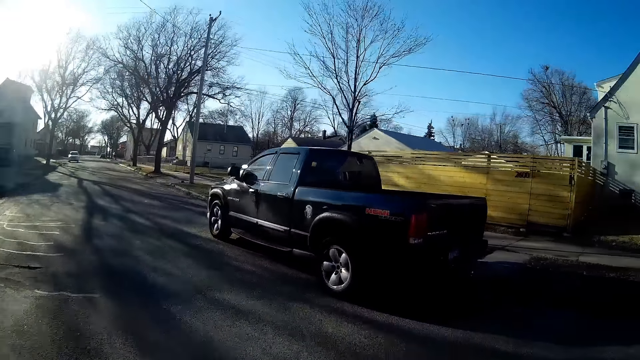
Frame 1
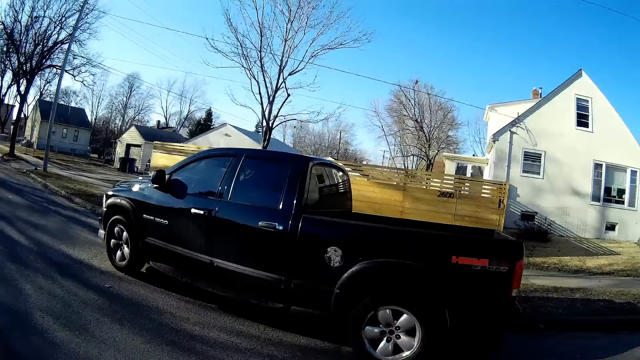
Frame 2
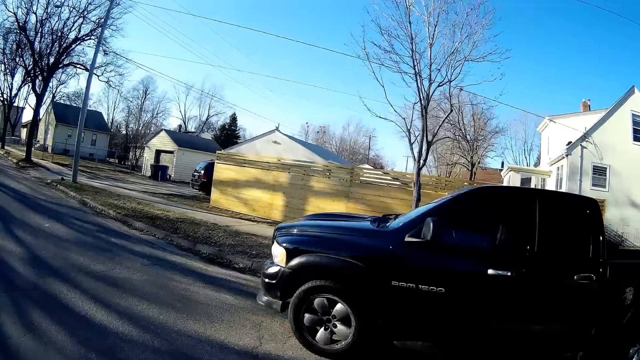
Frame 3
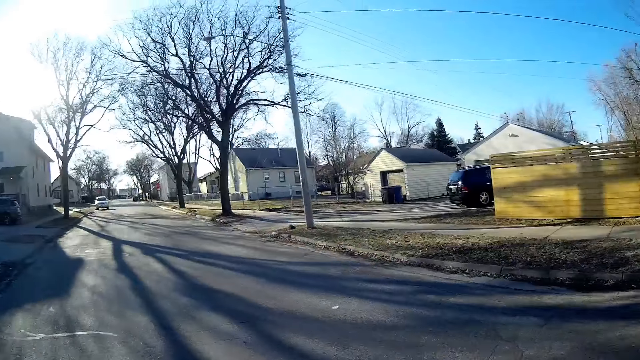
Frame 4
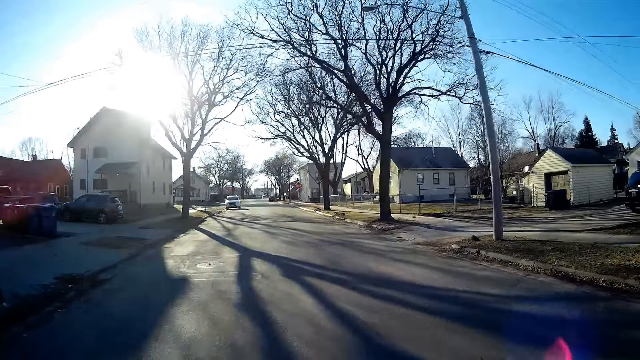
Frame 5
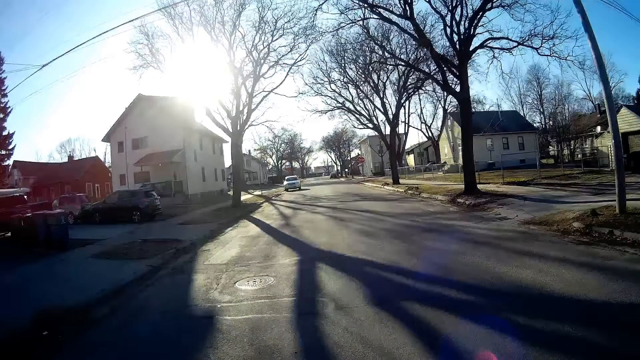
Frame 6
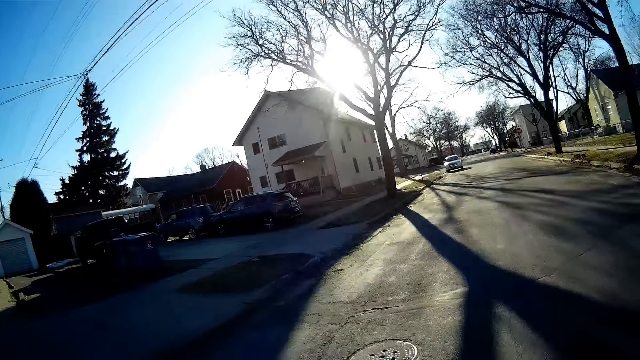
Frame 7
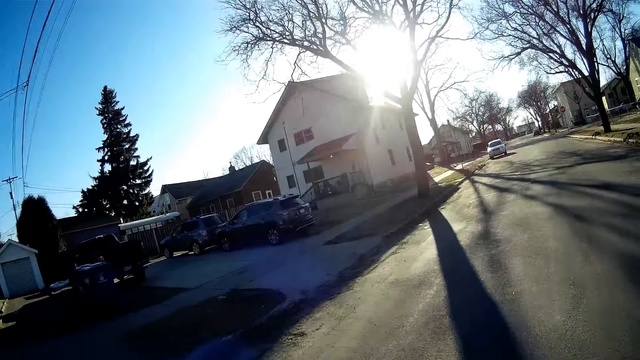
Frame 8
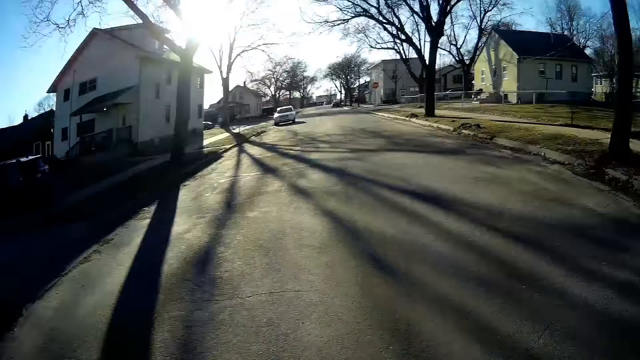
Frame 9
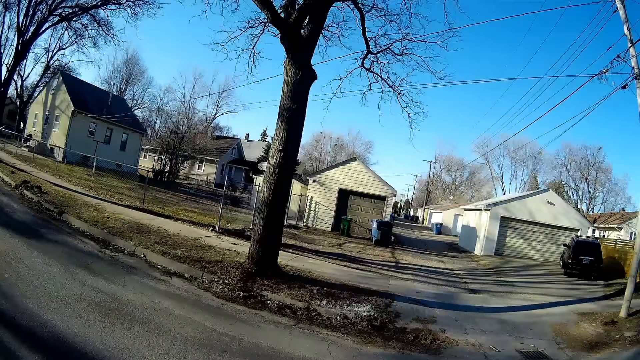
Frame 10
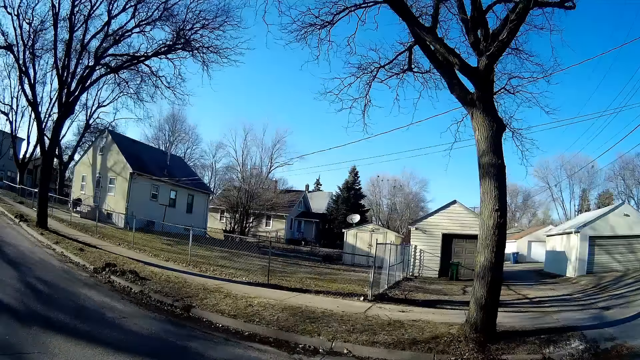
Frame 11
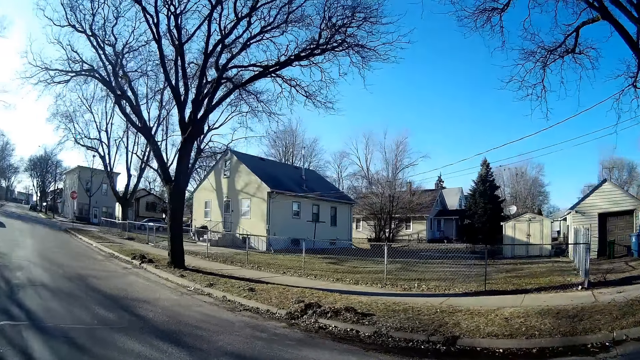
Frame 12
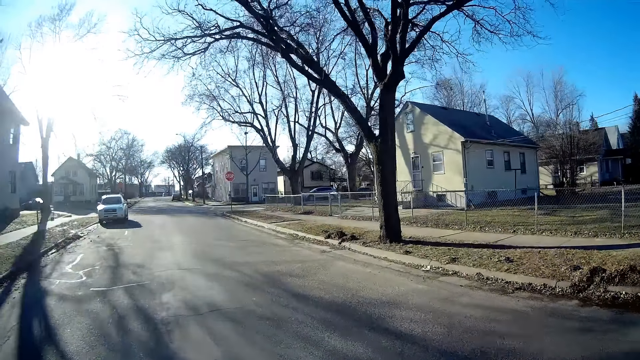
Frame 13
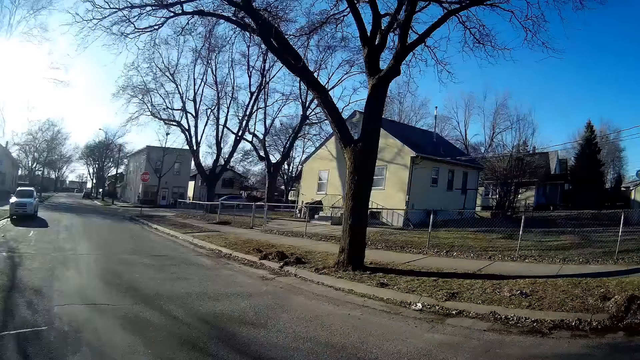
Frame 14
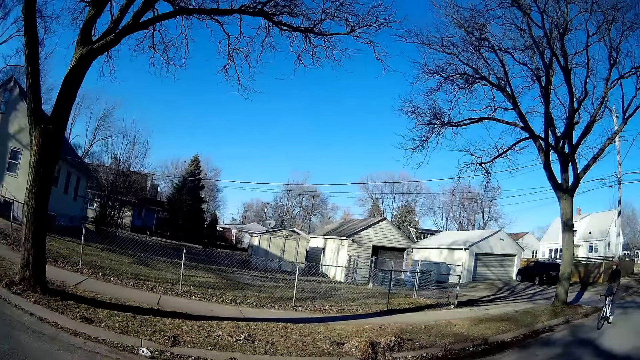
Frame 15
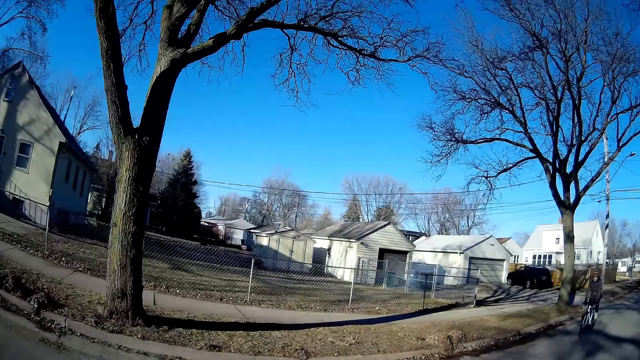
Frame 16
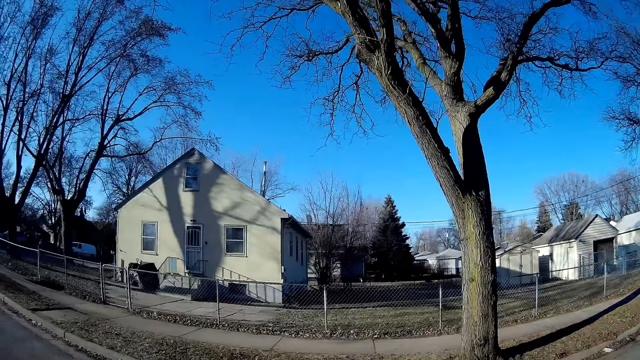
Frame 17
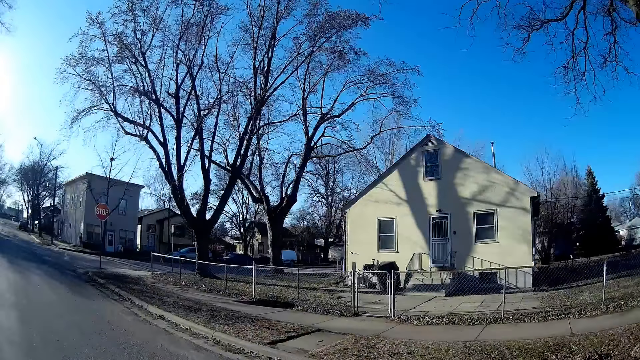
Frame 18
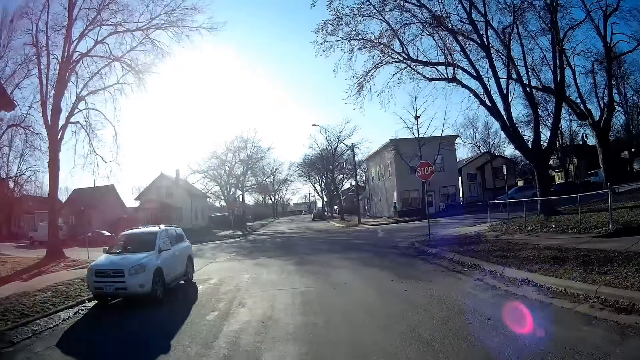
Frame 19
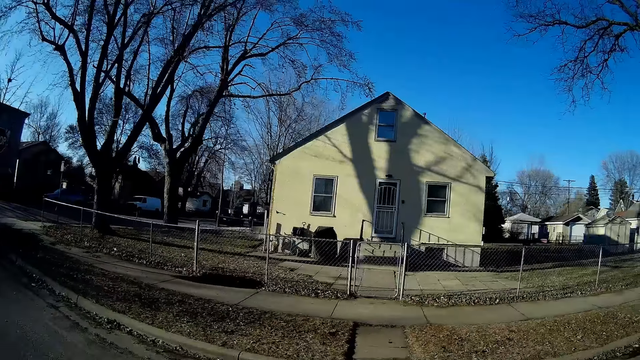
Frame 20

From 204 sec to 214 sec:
The camera wearer looks at the pickup. They look at the building.

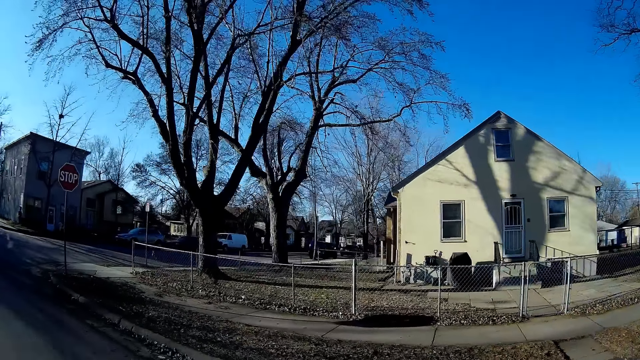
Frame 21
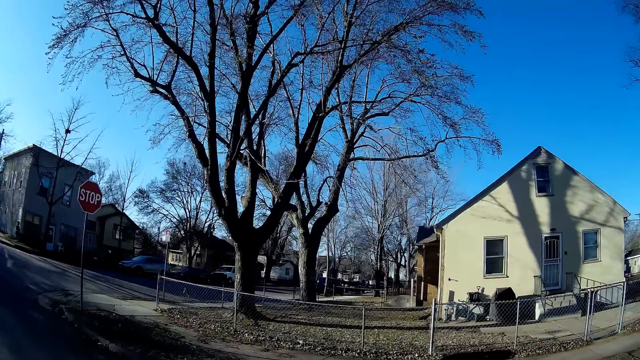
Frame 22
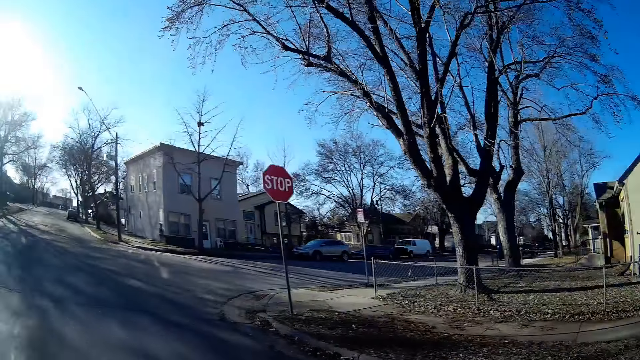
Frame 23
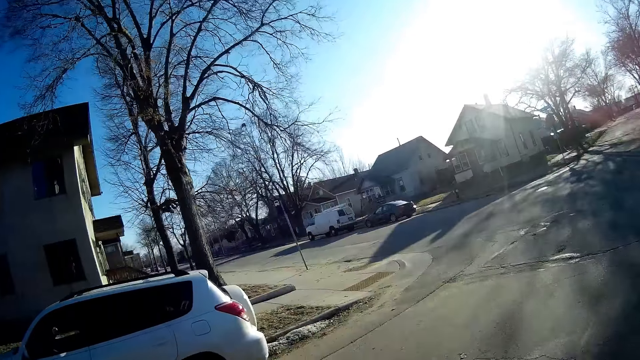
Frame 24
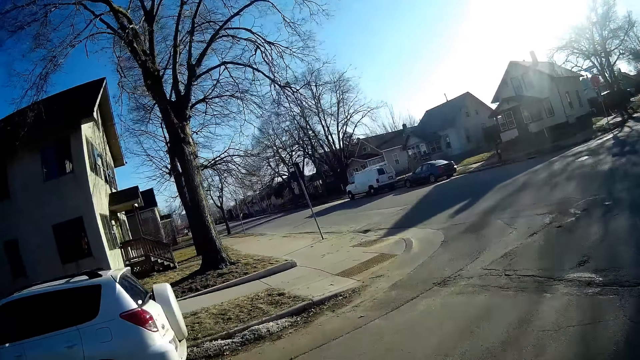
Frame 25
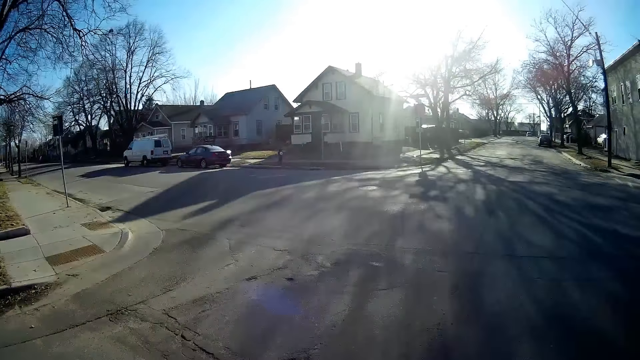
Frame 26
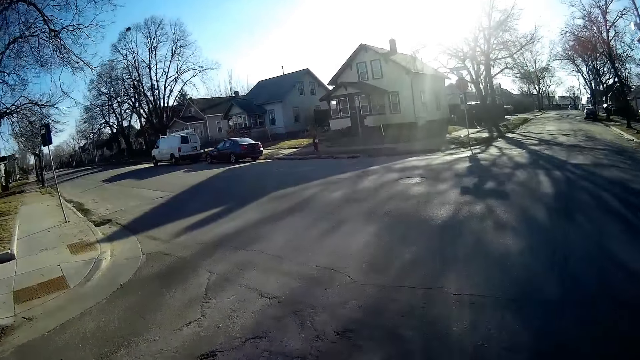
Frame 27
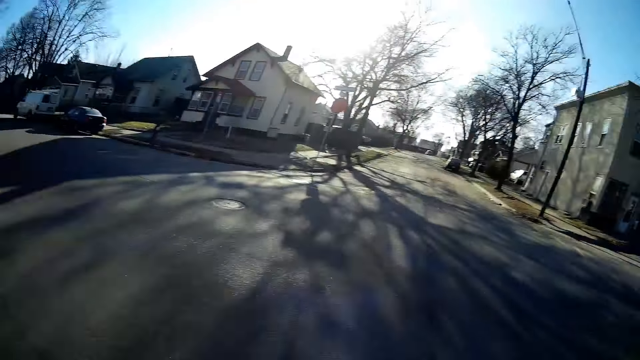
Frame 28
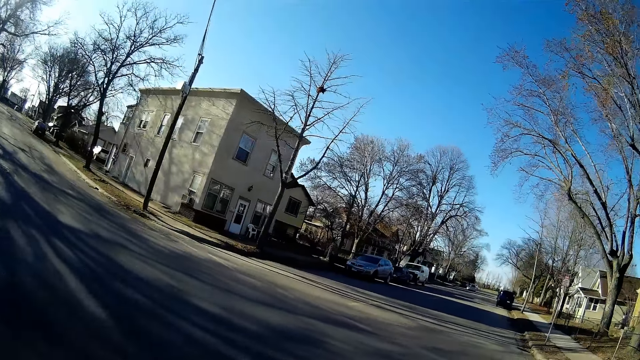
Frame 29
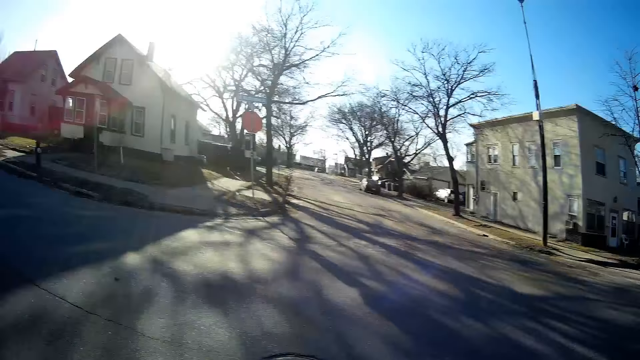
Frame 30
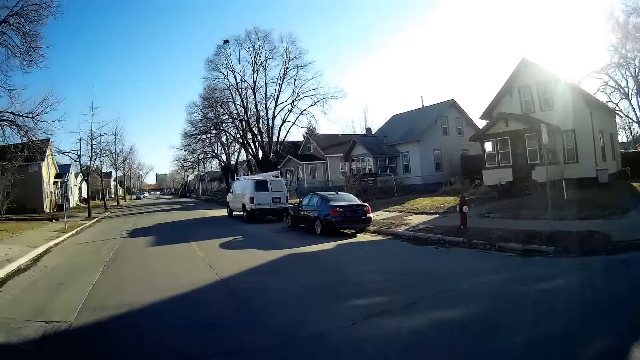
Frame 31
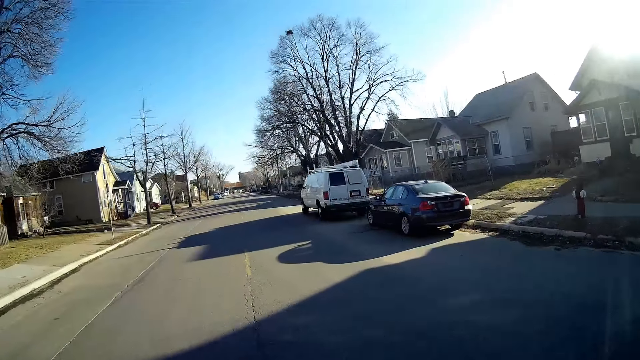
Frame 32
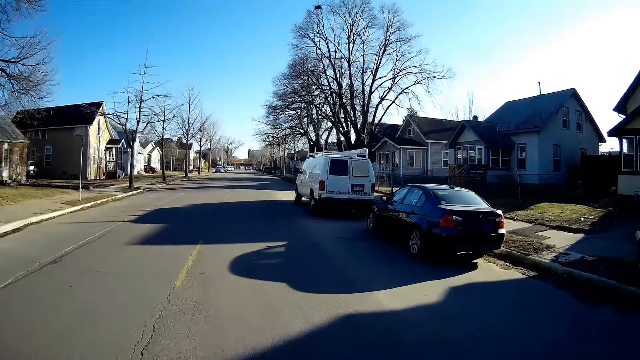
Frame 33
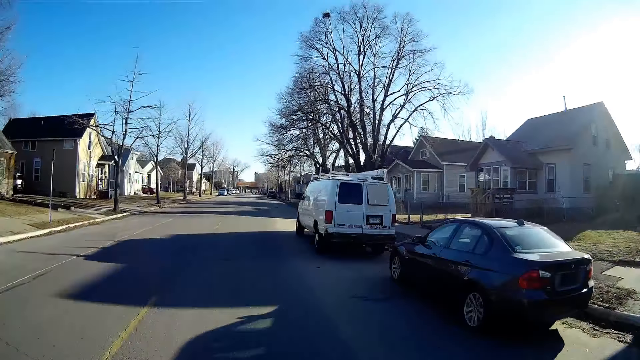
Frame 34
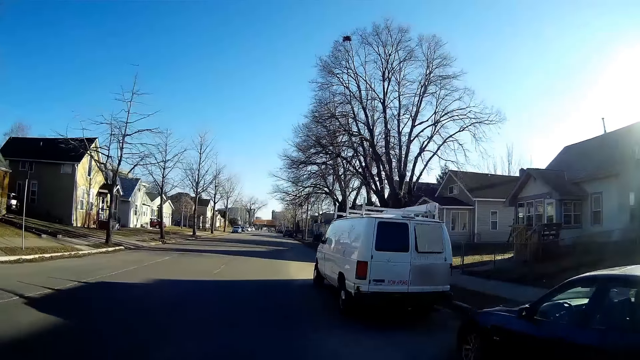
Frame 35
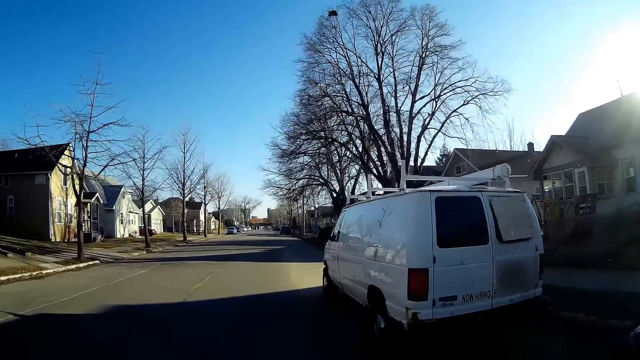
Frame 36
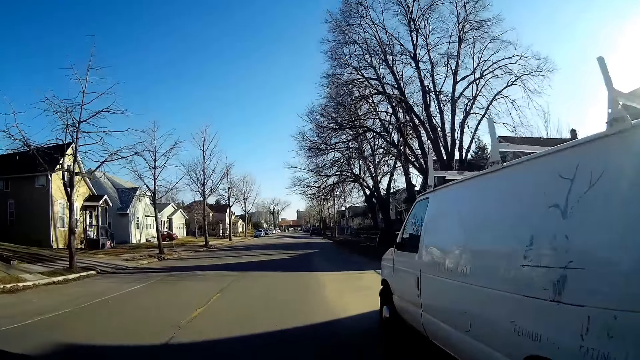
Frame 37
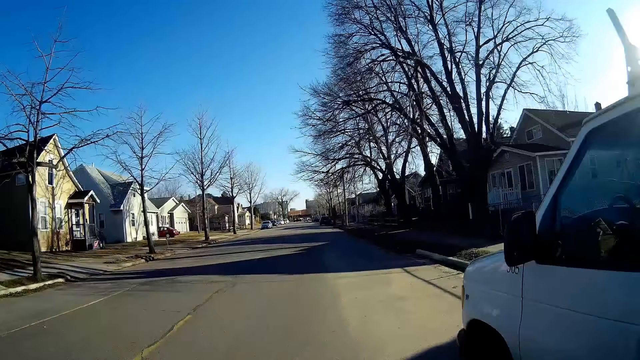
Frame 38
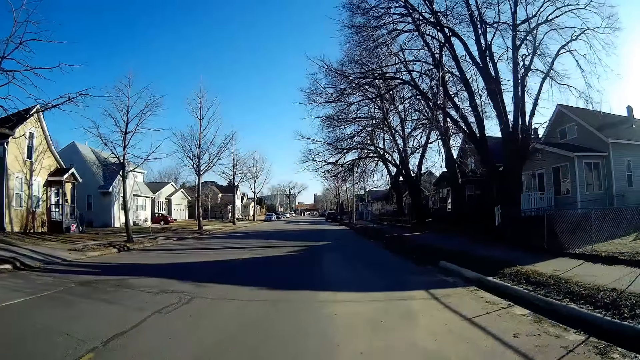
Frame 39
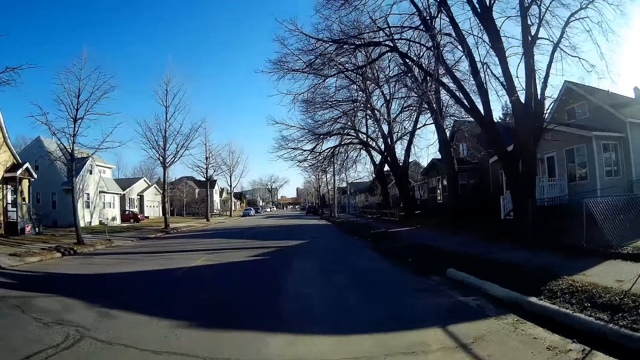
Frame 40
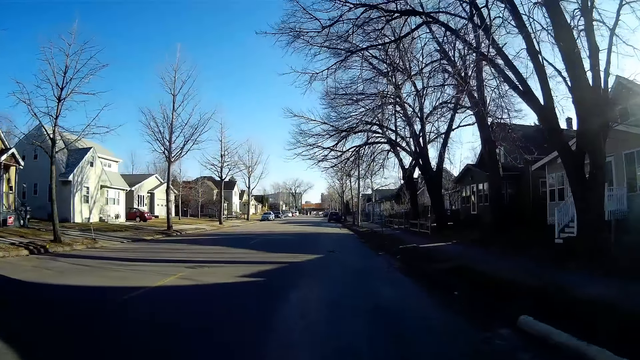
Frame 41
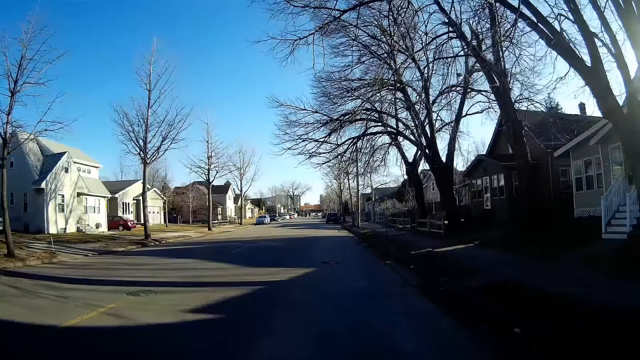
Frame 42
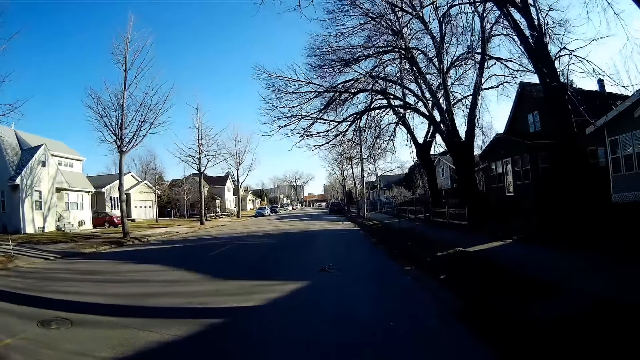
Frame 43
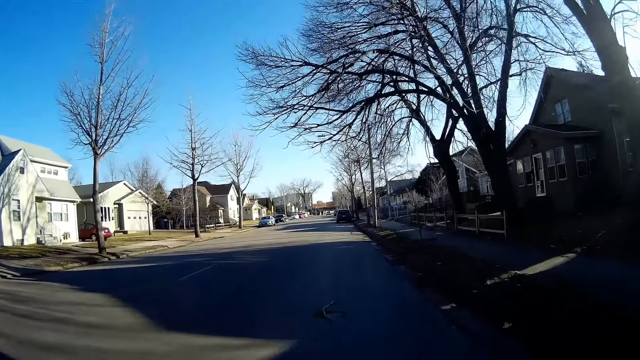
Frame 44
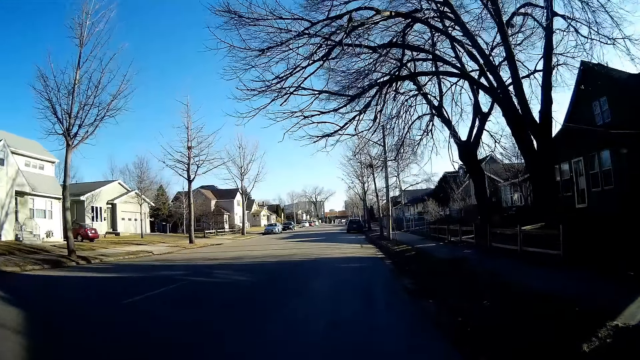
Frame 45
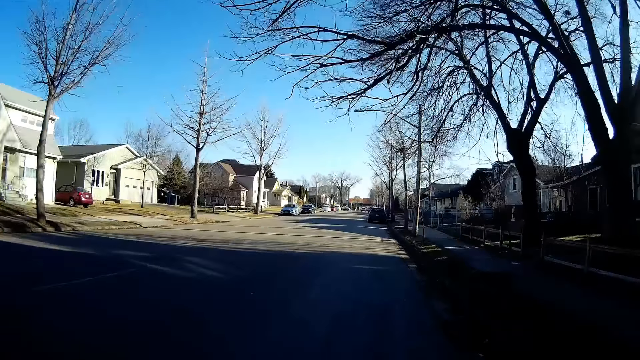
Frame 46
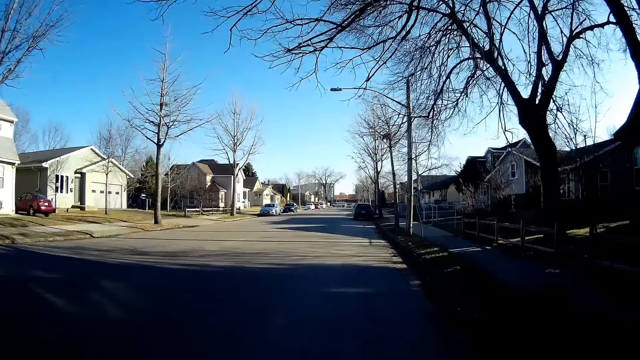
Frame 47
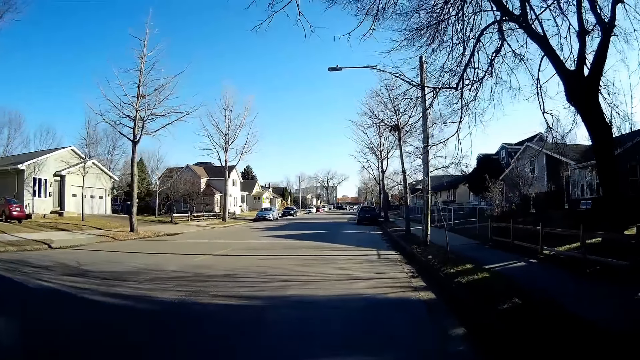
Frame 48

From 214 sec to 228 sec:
The camera wearer looks on the road.
